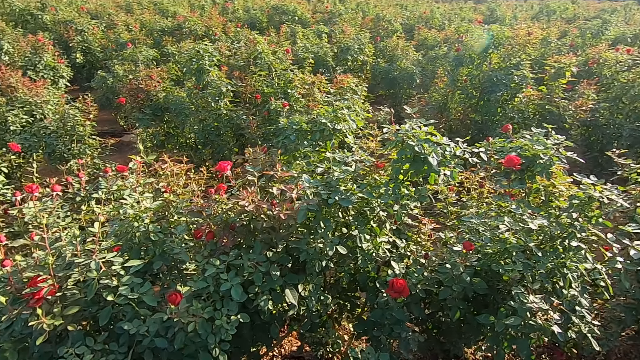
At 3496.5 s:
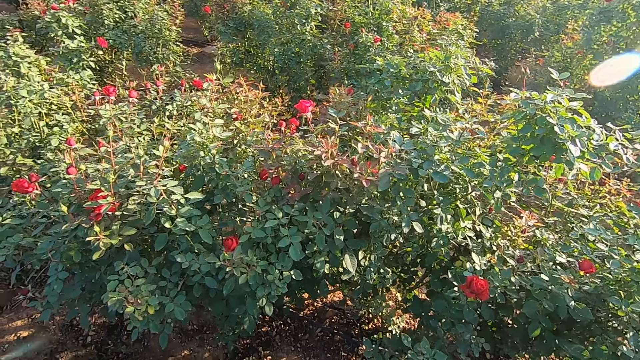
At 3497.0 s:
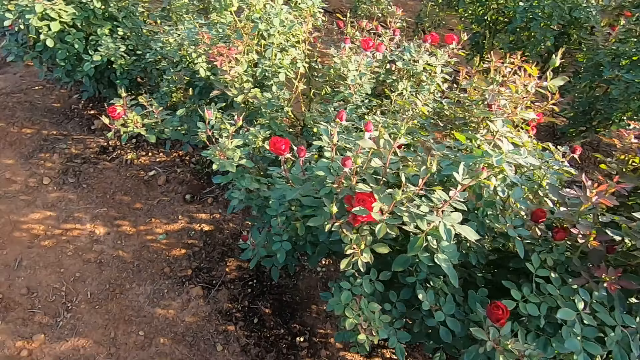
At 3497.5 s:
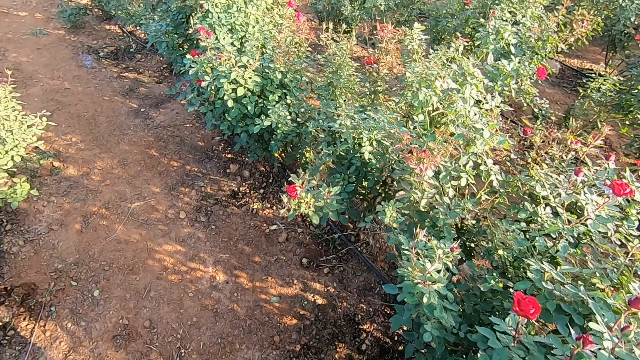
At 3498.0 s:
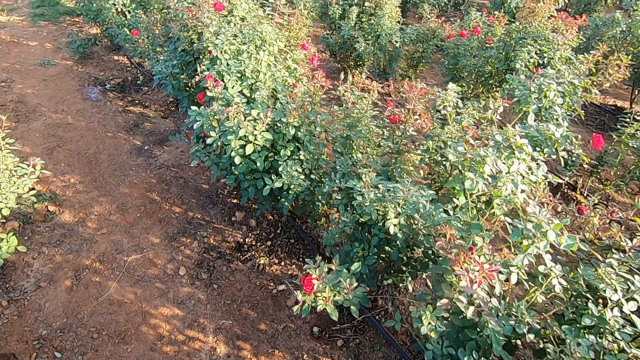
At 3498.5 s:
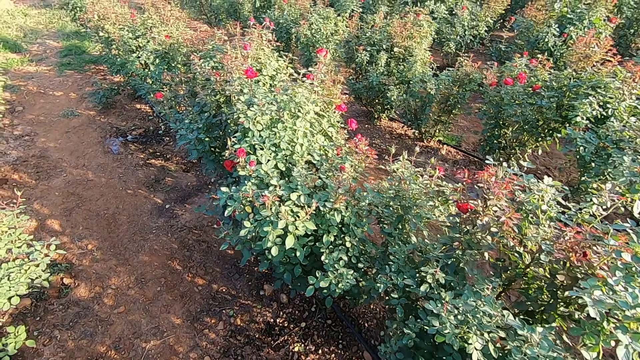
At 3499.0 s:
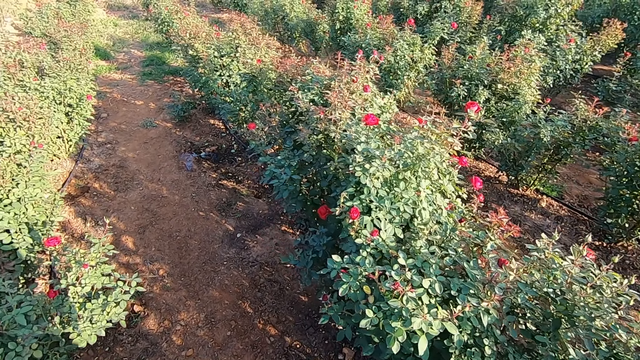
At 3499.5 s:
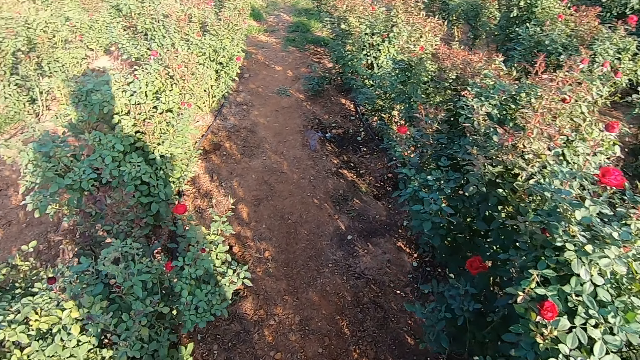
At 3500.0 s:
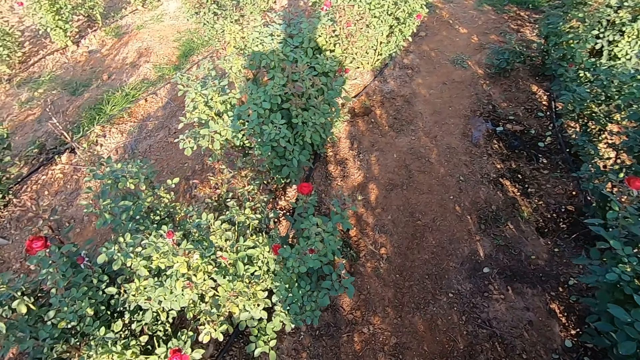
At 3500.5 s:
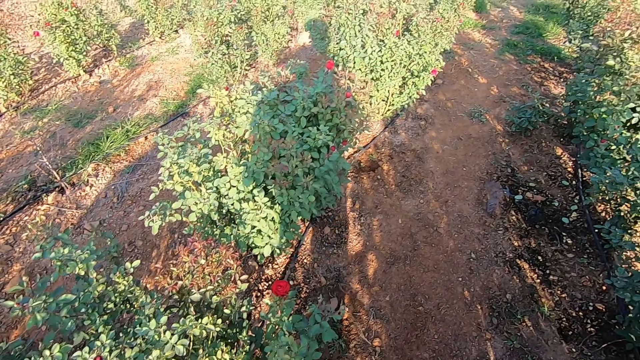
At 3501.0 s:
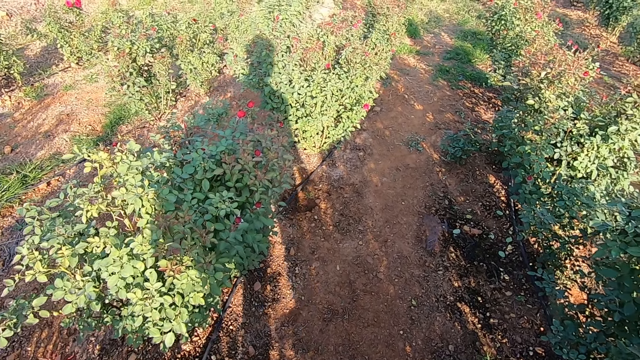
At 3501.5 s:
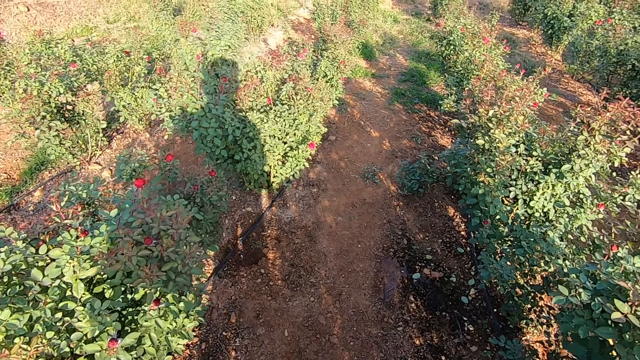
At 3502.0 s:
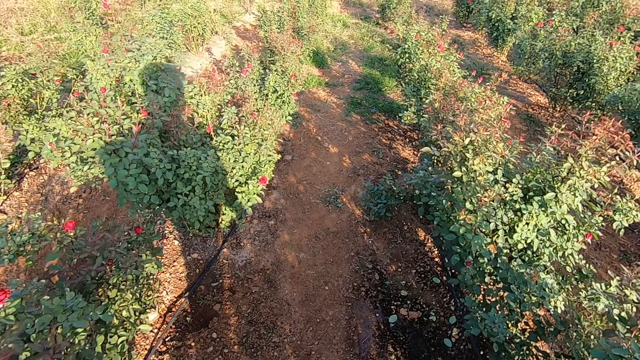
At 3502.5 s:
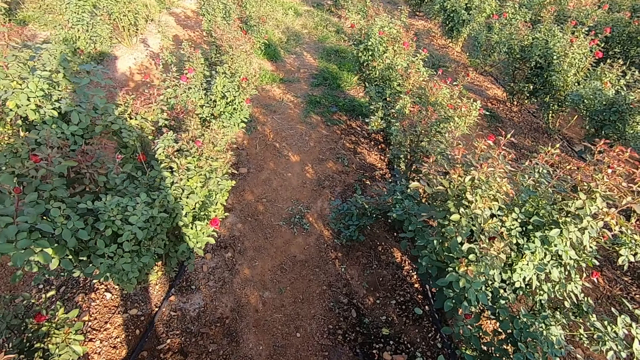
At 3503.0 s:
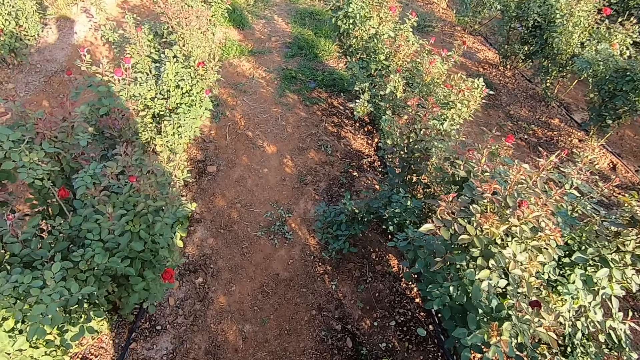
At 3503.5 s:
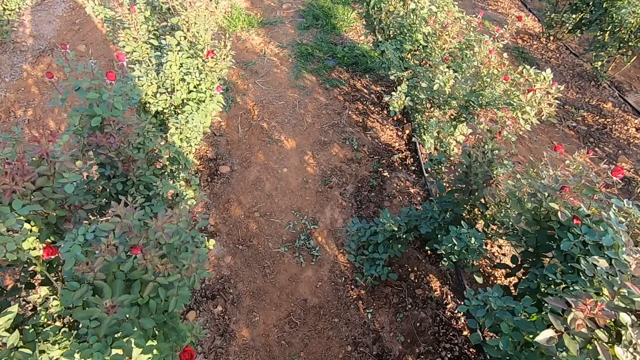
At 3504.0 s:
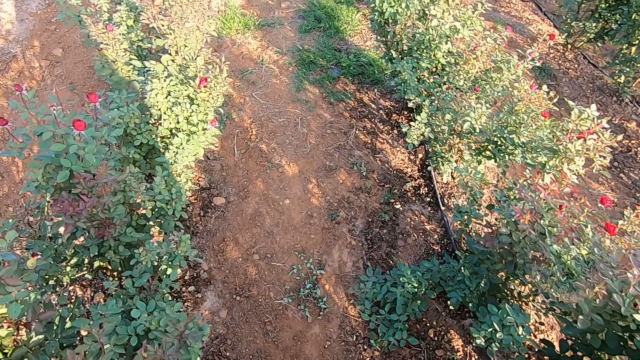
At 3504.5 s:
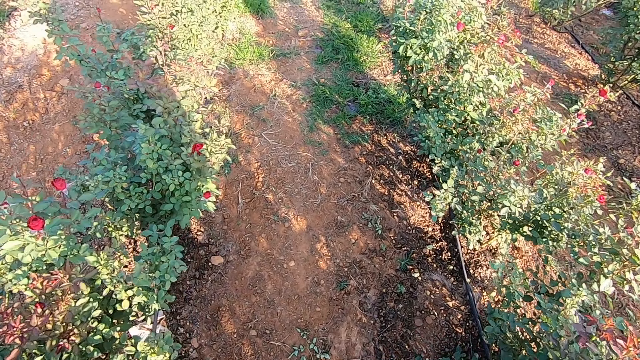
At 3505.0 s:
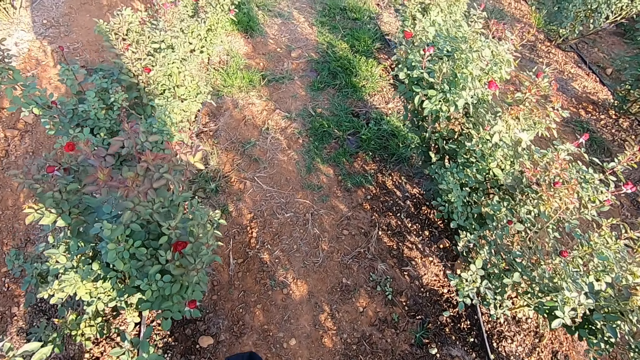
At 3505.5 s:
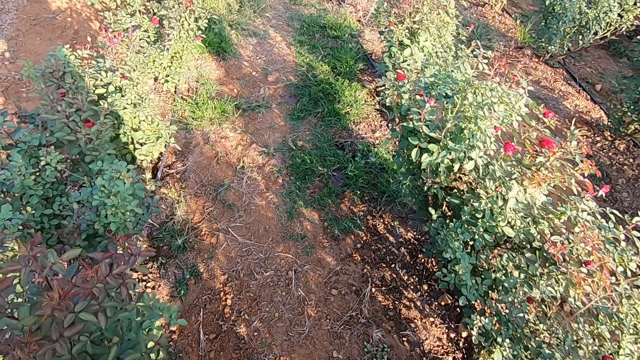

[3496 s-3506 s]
The camera wearer looks around. They walk in the garden.

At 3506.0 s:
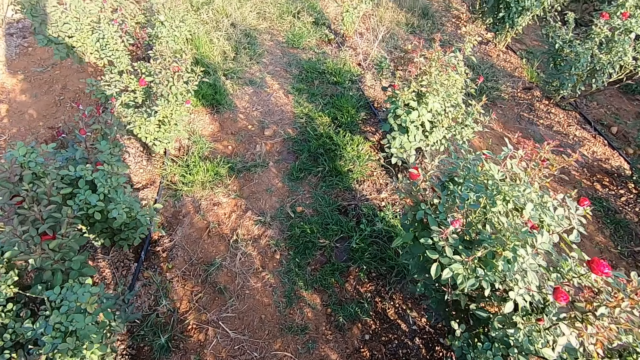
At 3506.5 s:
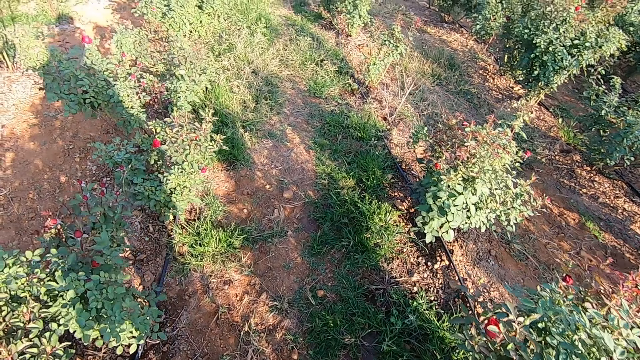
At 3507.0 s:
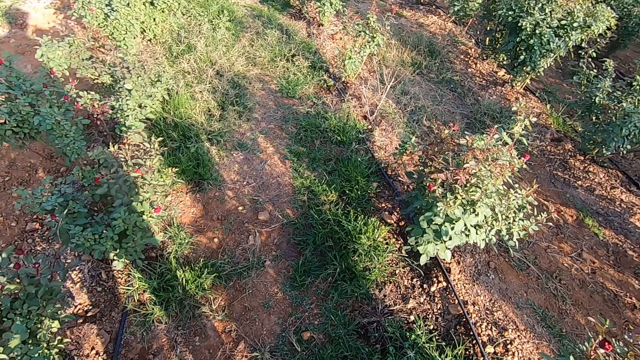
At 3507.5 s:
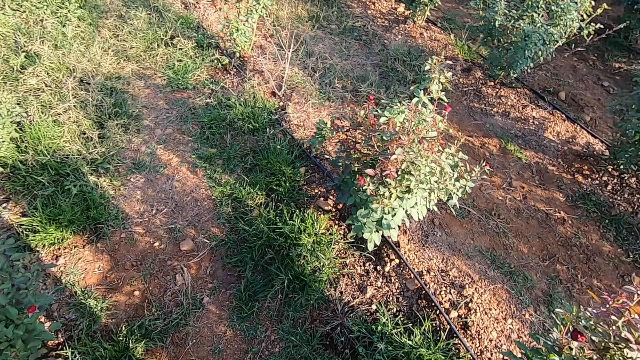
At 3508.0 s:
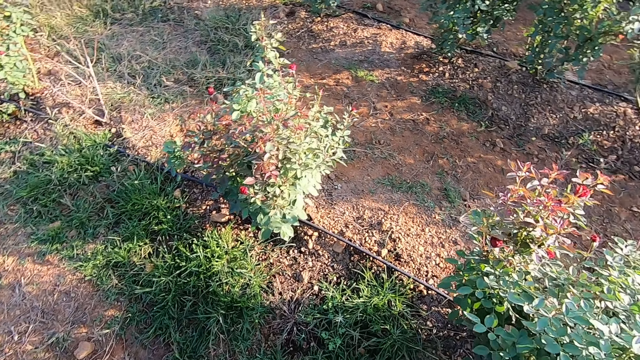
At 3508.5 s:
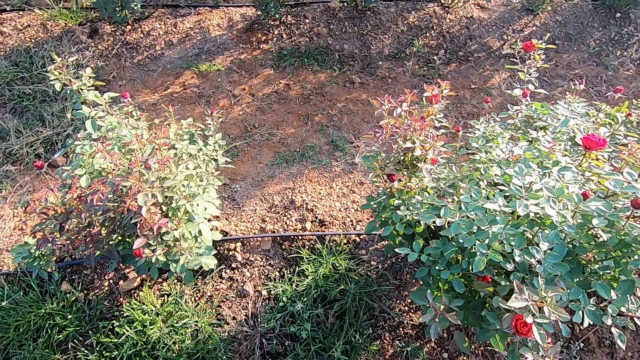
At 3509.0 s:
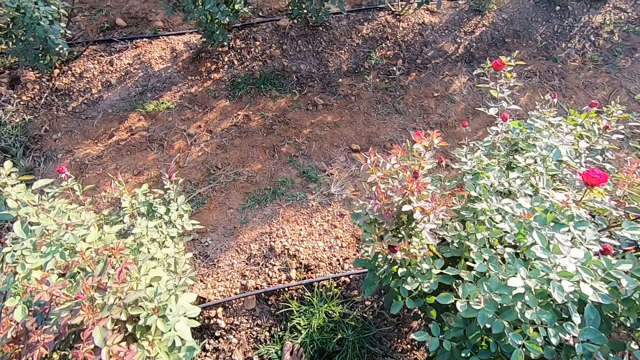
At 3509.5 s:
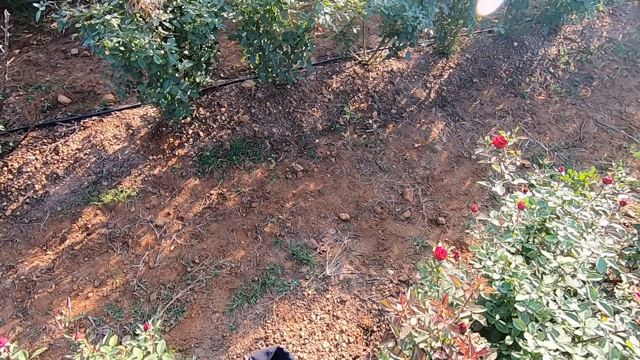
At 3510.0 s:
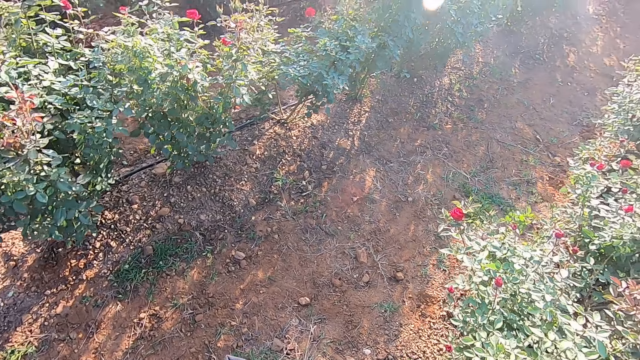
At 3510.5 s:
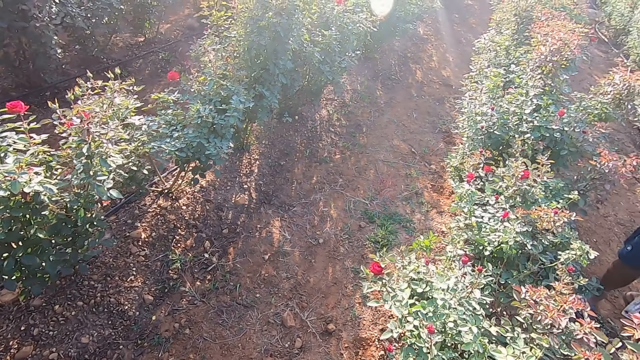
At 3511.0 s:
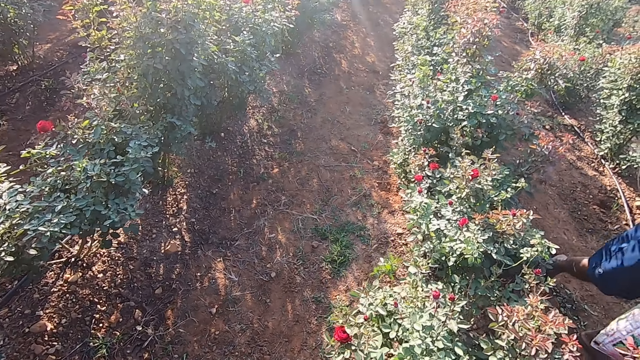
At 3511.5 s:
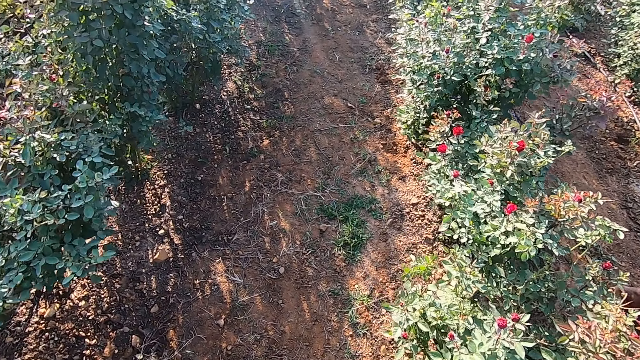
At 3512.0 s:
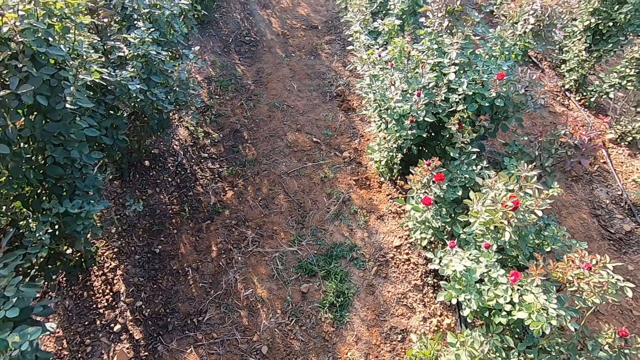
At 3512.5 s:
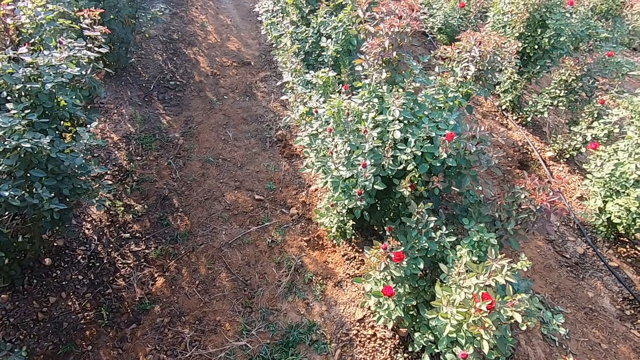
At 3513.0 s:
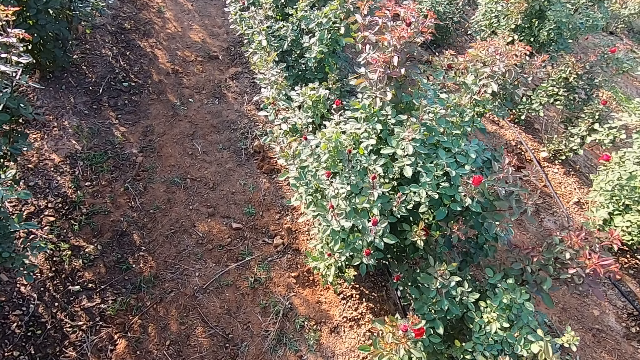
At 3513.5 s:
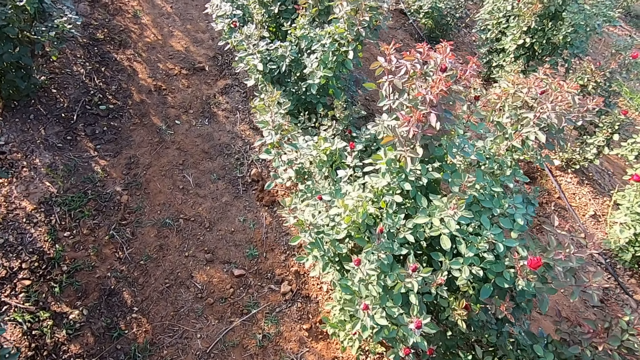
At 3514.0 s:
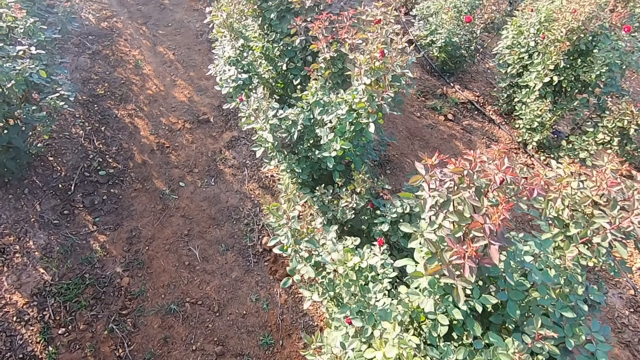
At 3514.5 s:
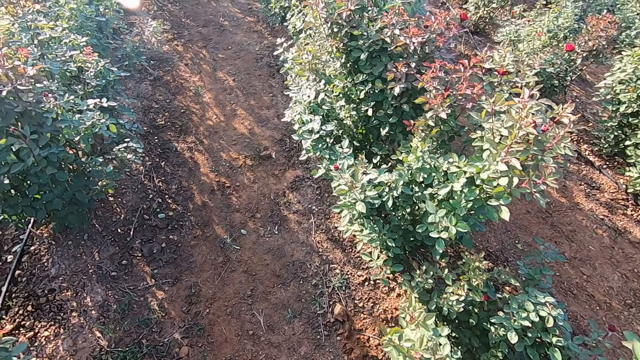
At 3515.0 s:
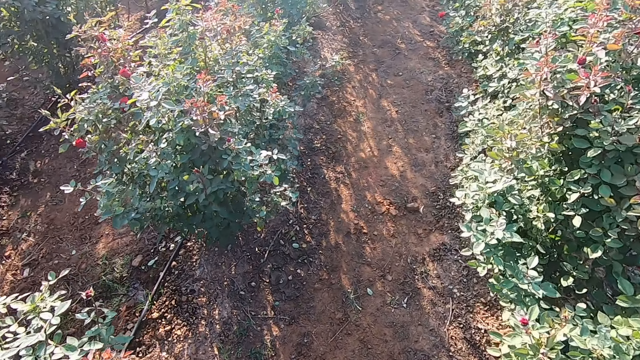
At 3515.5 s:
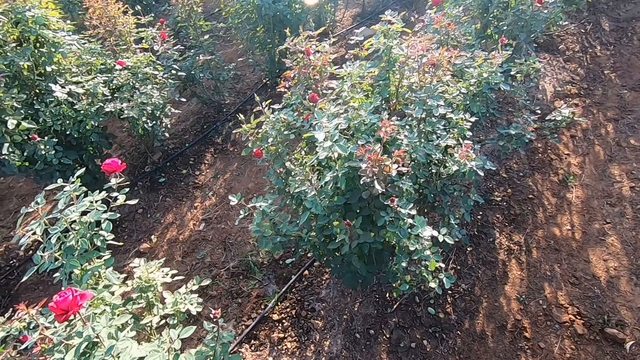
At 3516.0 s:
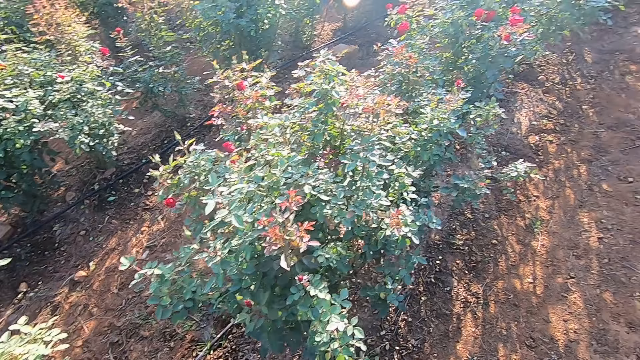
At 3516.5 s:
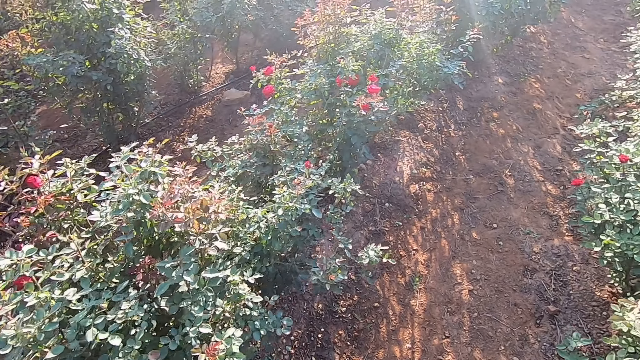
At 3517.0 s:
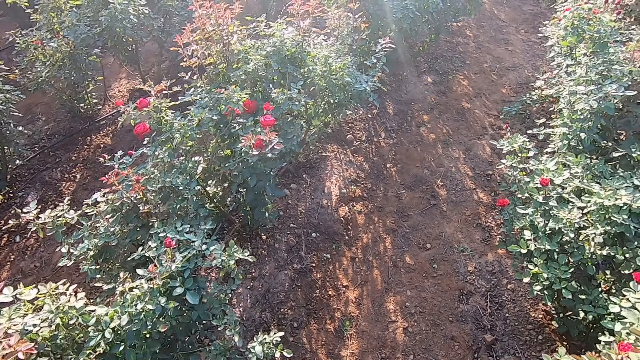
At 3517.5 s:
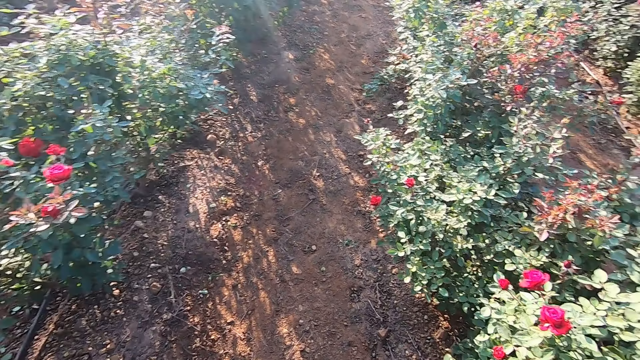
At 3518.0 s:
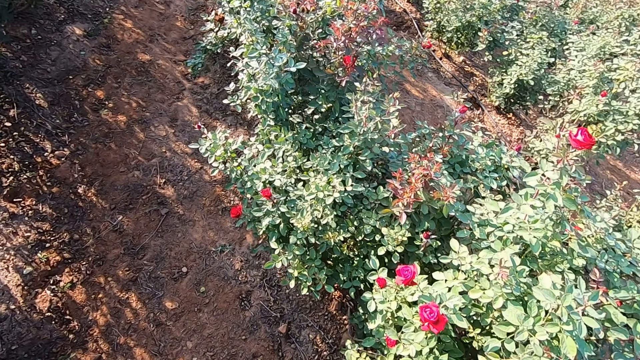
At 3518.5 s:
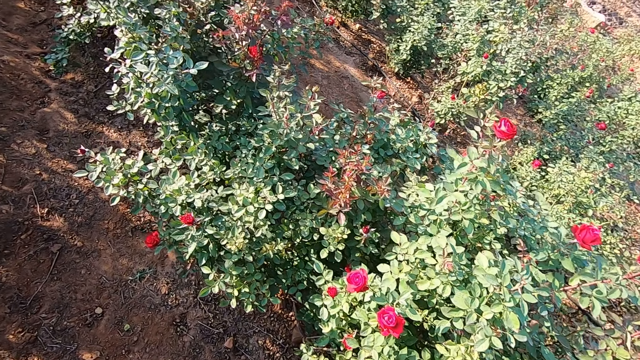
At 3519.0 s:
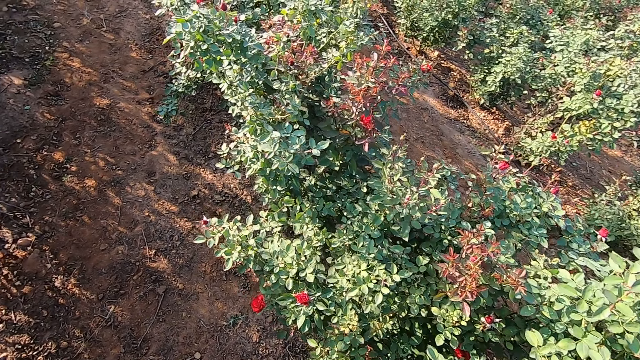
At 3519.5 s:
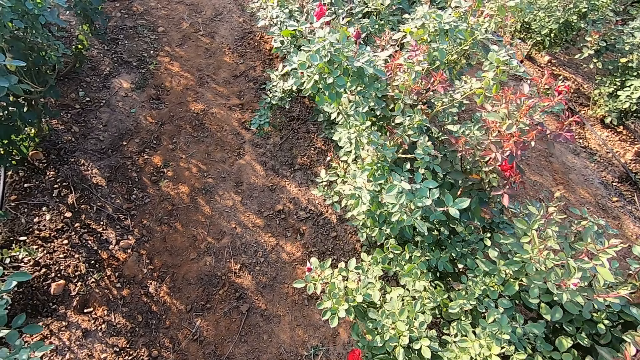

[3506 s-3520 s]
The camera wearer turns around. They walk in the garden. They talk with a person. They look around. They walk in the garden. They look around.
